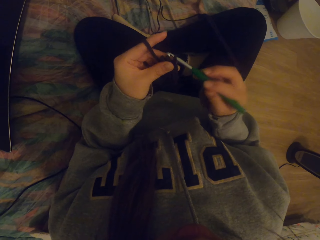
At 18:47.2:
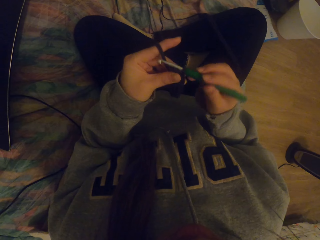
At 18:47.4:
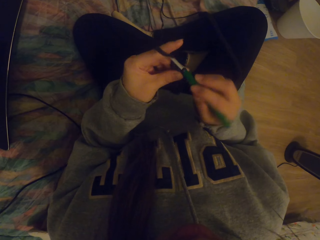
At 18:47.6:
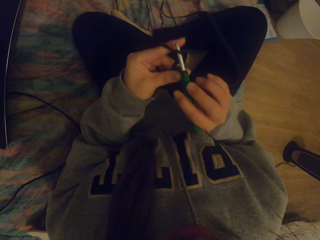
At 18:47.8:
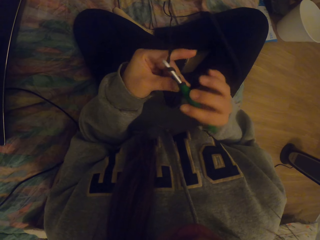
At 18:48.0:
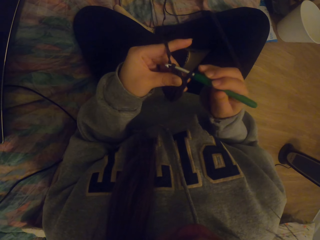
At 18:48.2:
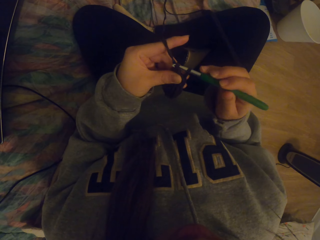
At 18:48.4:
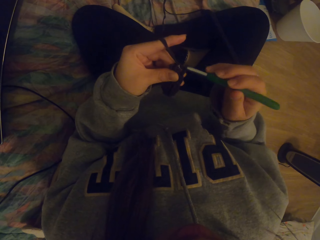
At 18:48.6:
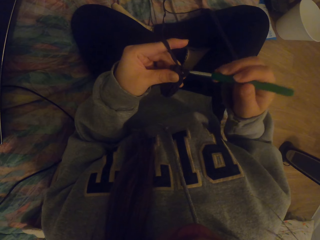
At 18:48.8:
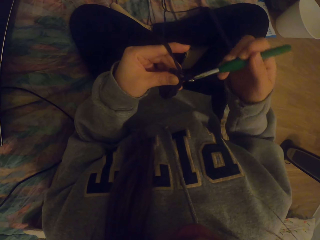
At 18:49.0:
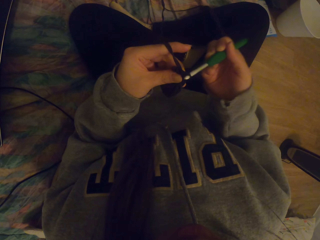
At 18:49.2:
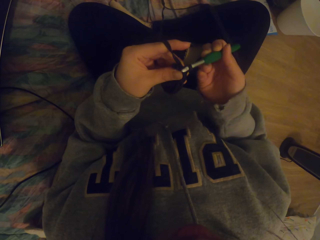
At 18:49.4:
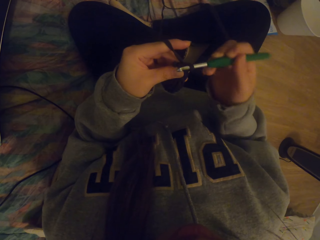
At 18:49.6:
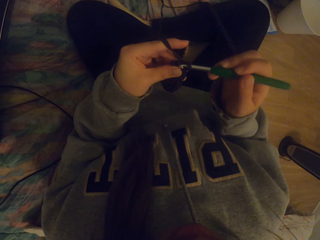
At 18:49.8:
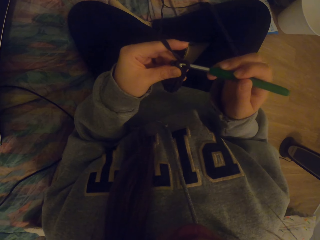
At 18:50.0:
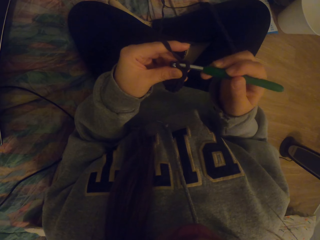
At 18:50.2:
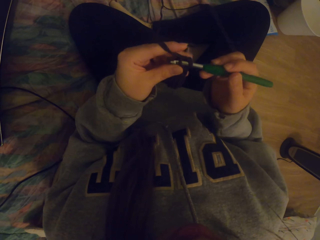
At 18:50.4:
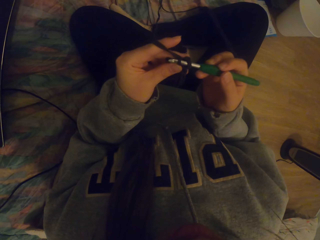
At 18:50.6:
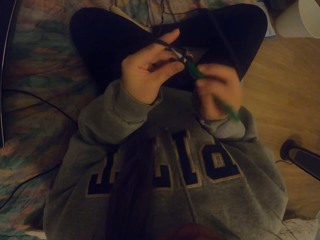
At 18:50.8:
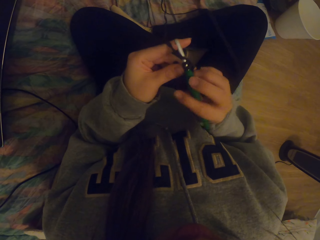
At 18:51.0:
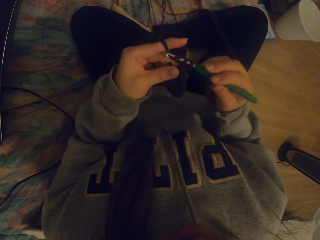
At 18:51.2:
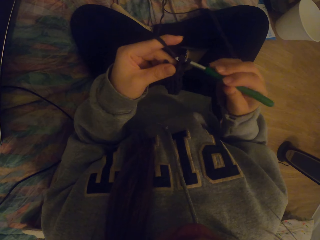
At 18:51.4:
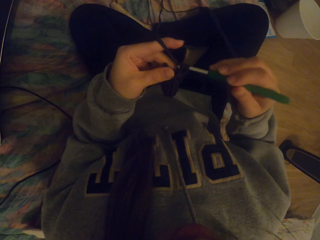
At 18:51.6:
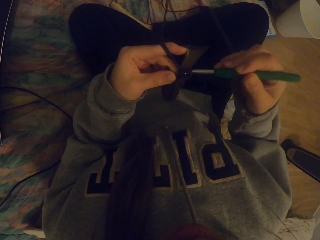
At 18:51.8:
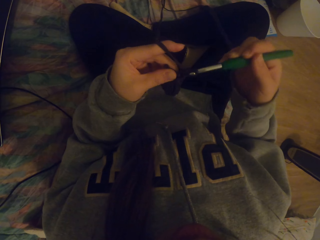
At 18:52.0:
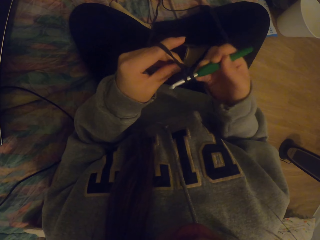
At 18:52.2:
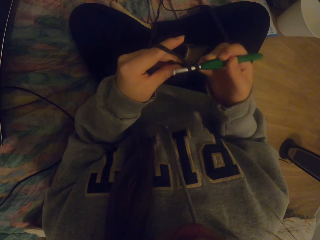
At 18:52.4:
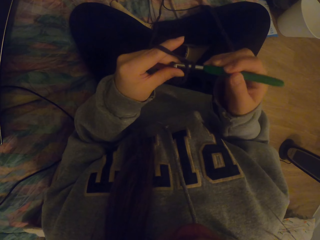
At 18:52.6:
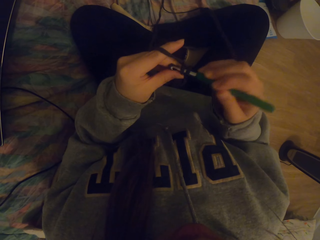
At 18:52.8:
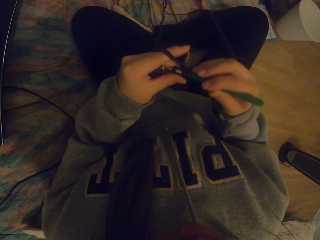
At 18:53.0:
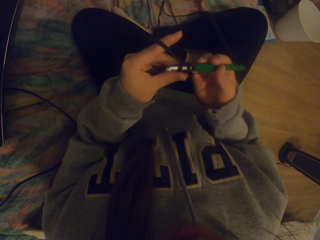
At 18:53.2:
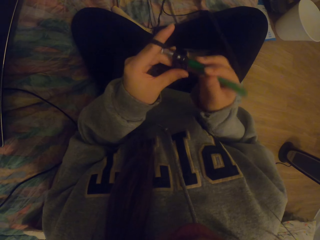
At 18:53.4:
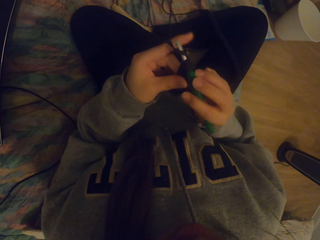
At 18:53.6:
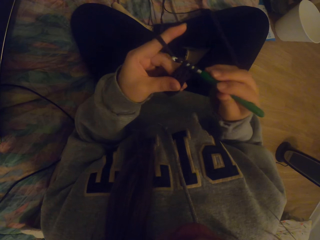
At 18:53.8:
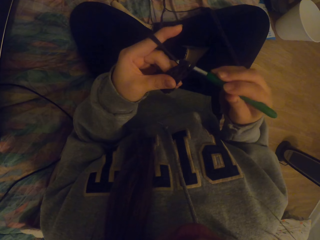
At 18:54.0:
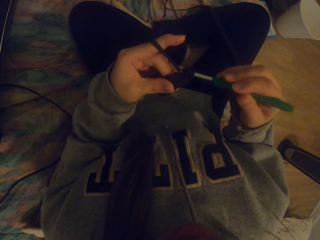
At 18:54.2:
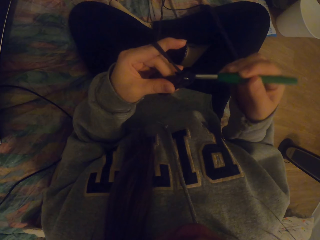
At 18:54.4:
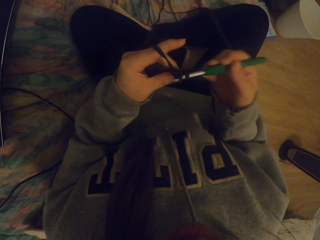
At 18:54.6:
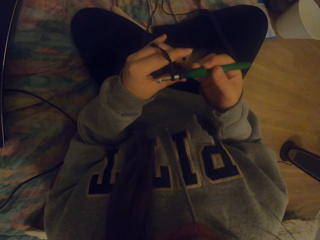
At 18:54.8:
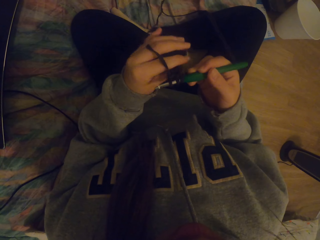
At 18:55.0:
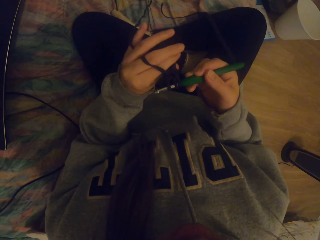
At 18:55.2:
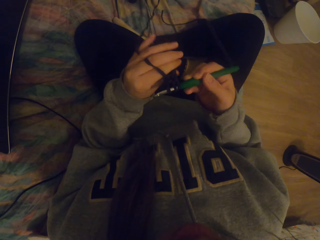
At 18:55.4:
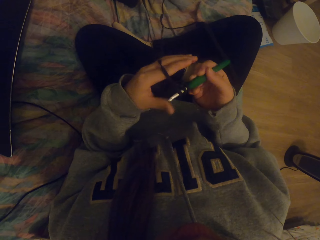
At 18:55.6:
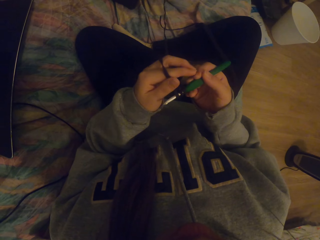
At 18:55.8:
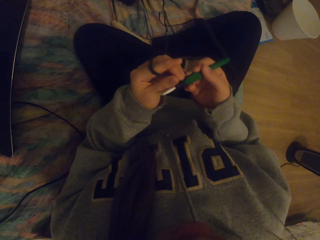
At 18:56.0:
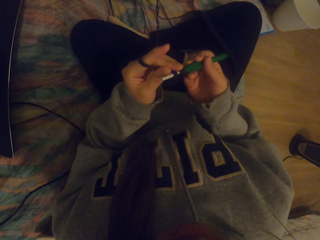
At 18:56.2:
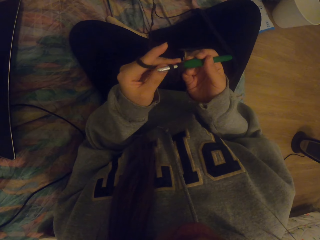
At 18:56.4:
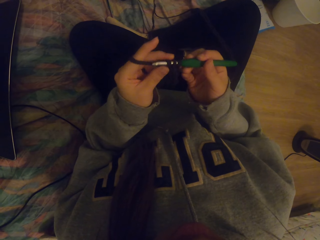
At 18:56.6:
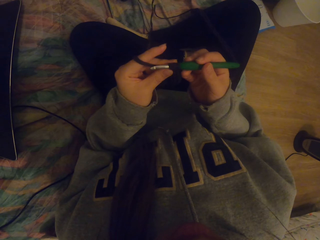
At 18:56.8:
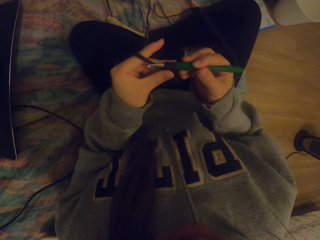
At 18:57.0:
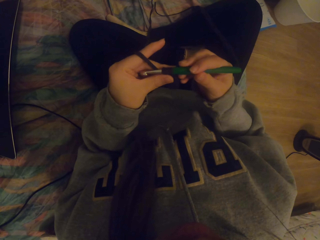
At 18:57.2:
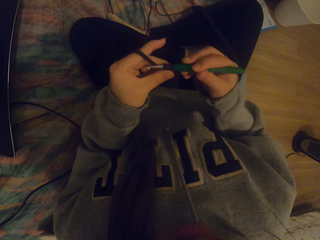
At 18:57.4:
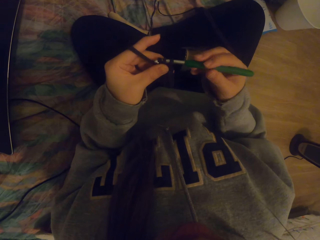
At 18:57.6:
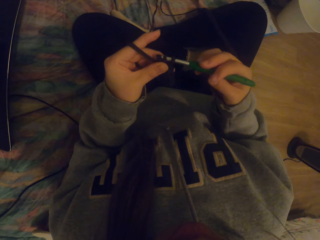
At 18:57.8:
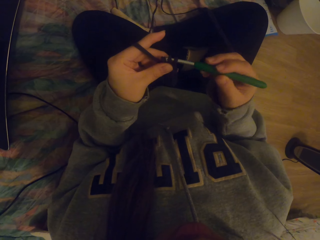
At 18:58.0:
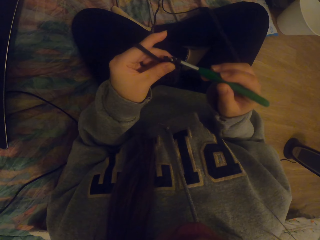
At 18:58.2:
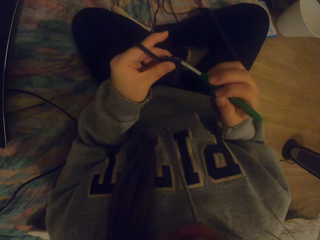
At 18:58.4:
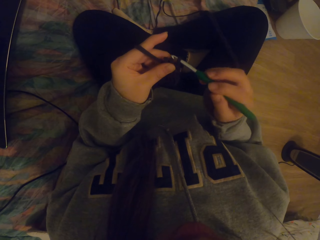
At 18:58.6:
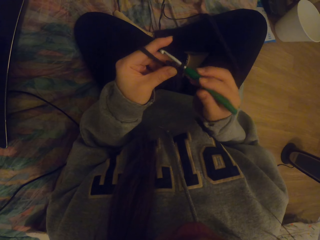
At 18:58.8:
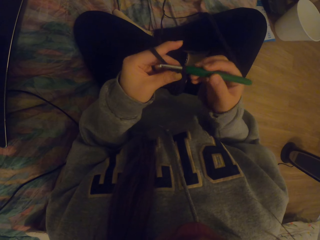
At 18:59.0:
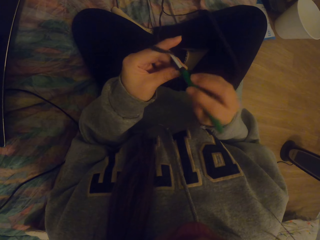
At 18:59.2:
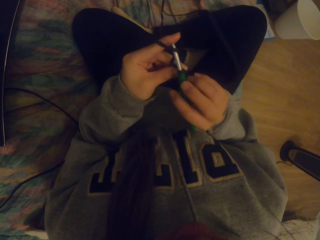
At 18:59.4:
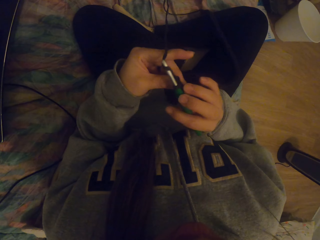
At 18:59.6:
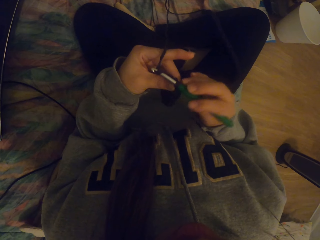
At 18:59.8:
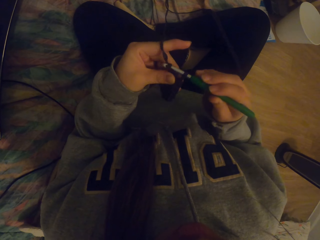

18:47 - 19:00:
The camera wearer crochets fabric. They straighten the fabric on the crochet. They crochet with a crochet hook.

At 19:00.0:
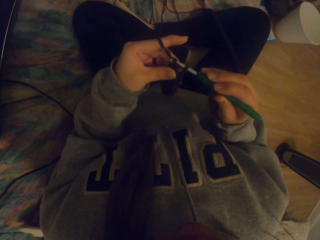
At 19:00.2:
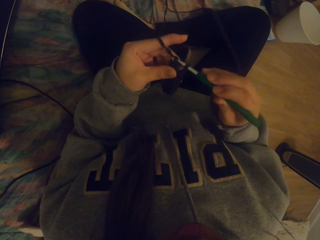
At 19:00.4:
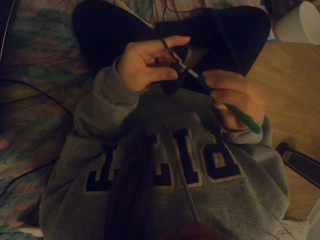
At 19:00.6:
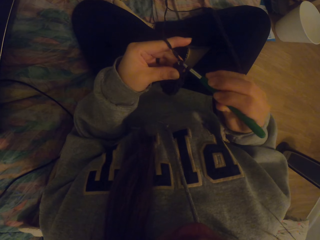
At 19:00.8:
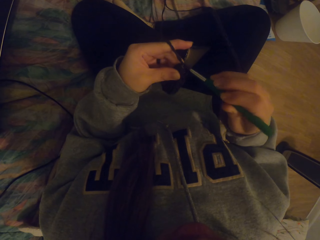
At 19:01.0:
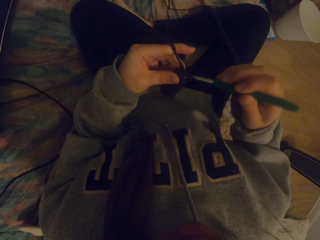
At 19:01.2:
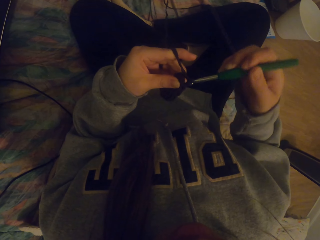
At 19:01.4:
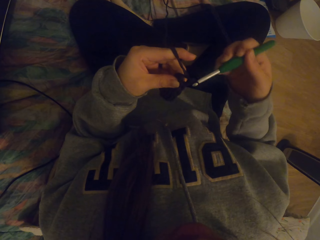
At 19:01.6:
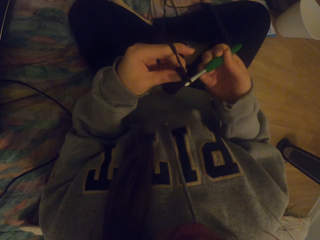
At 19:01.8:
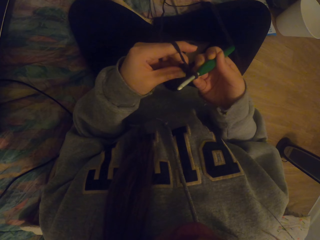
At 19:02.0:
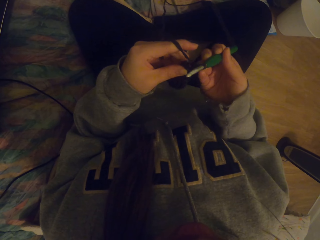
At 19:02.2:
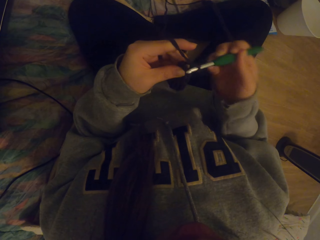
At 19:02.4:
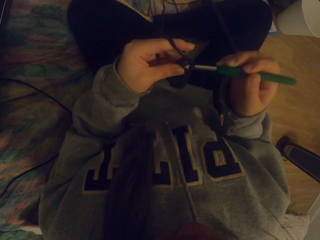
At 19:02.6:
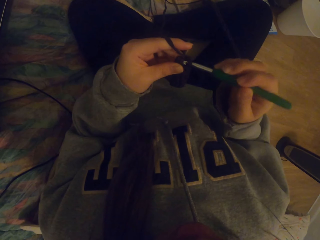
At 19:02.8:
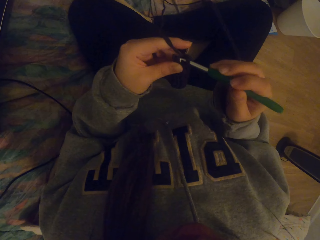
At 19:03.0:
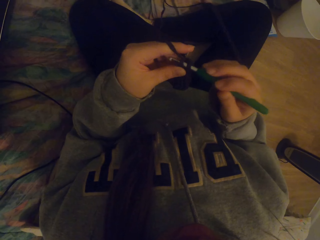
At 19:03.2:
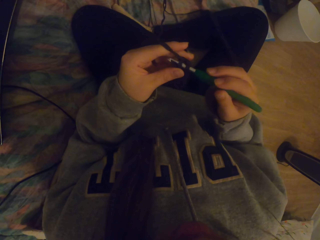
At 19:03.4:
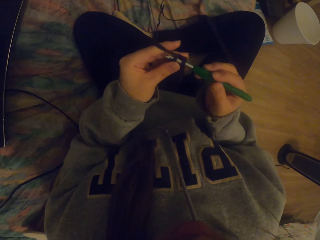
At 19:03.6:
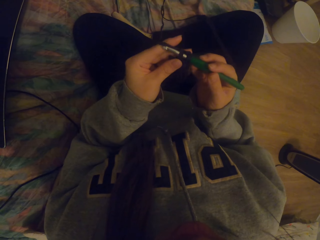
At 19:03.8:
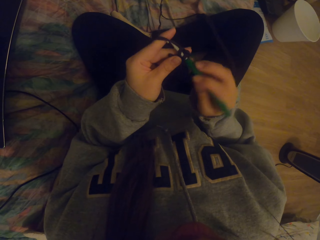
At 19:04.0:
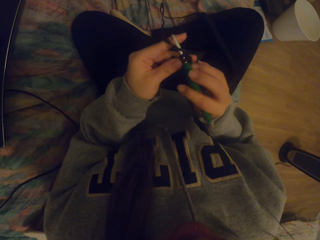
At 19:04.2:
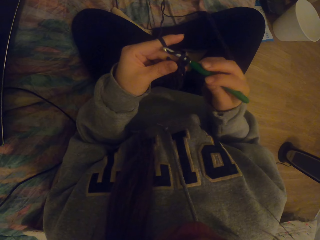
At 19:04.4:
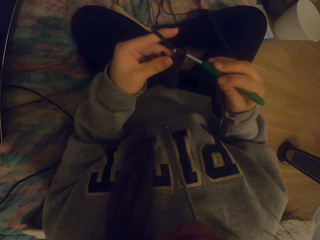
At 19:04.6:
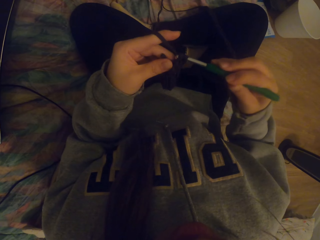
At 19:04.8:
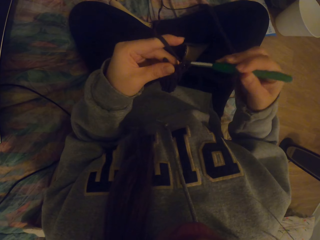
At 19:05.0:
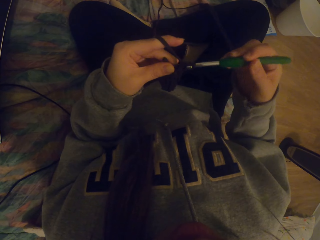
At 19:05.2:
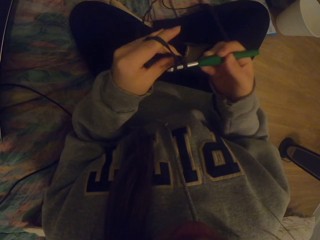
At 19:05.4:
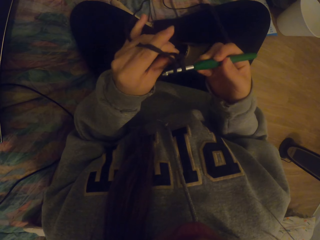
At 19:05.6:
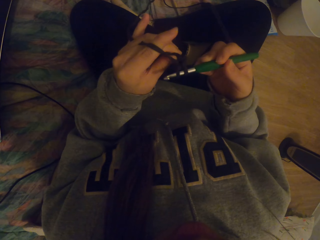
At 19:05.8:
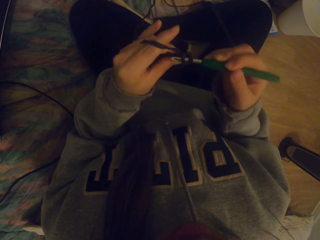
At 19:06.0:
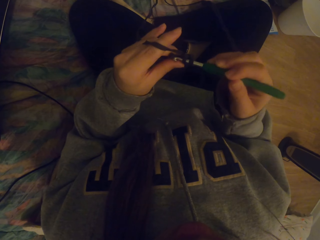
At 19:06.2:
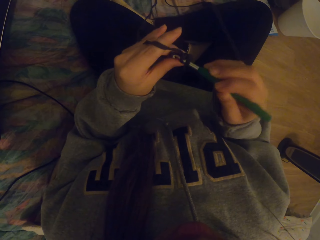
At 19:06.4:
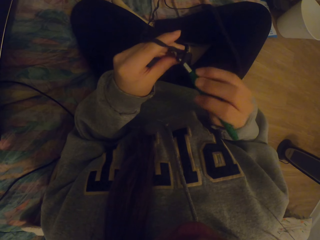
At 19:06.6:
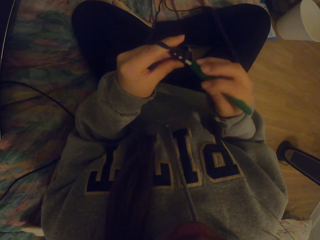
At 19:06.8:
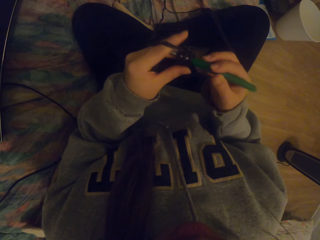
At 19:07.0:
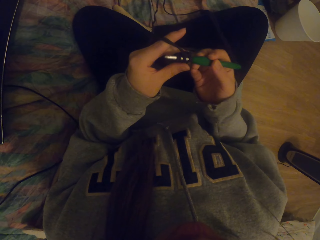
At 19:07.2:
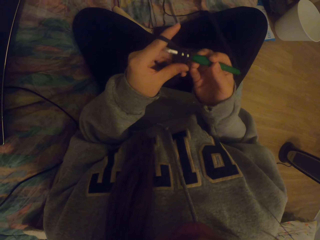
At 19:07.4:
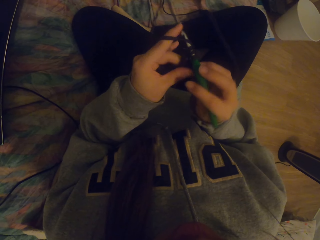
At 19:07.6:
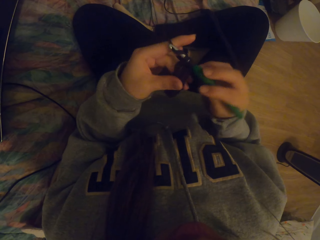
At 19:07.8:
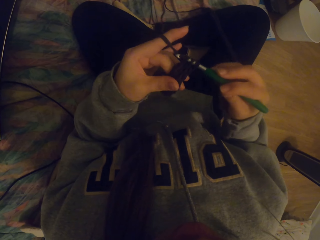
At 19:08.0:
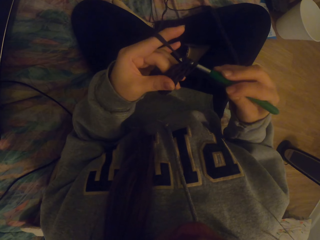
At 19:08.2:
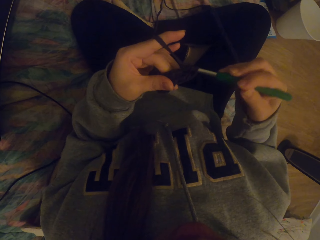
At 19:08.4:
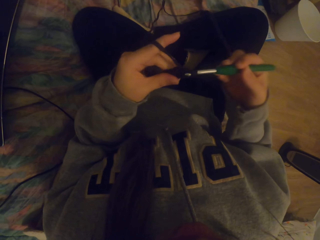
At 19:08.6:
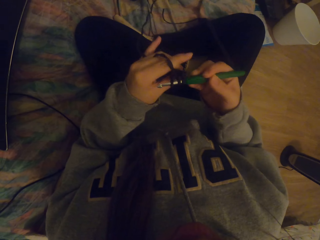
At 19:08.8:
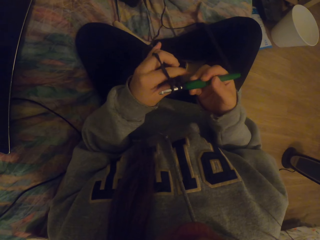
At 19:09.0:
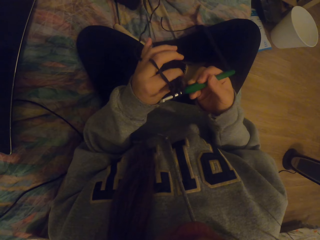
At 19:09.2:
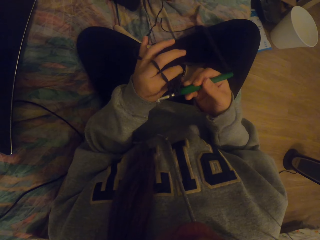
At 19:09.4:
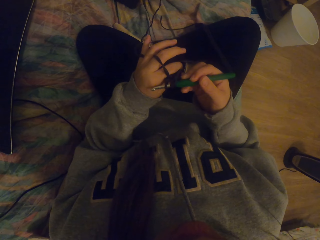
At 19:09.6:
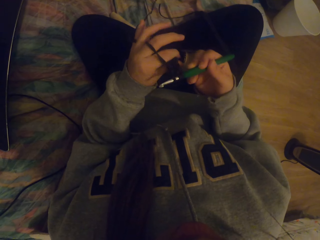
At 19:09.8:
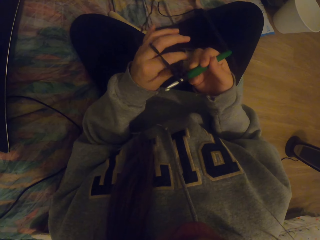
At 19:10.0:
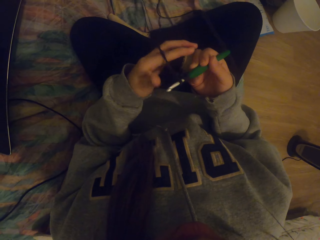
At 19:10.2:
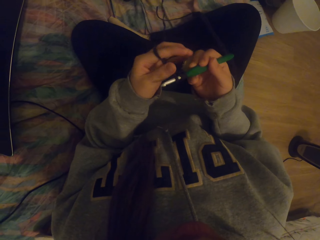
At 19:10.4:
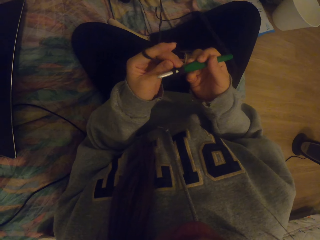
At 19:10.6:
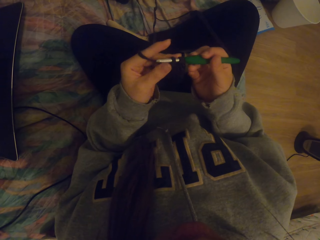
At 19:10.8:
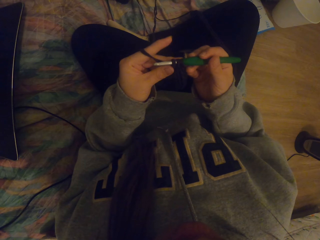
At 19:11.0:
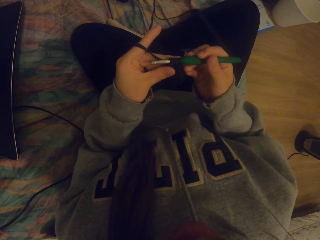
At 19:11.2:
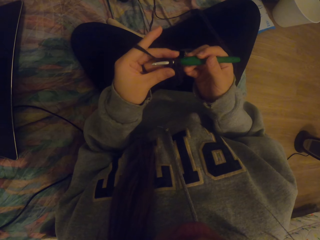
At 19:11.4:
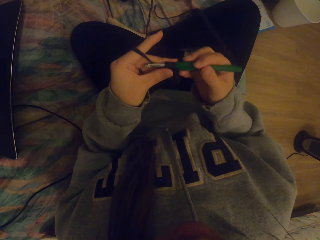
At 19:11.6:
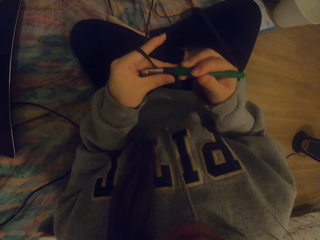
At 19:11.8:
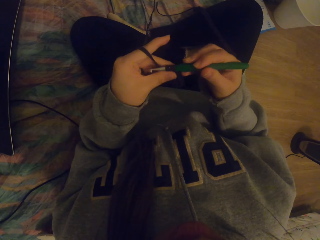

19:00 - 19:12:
The camera wearer straightens fabric on the crochet.
